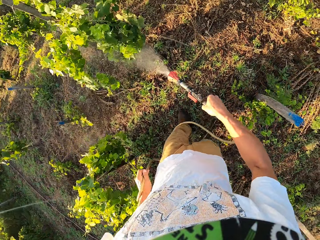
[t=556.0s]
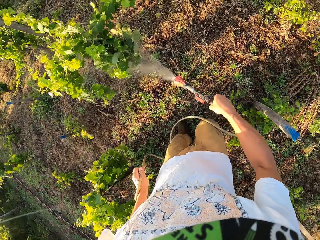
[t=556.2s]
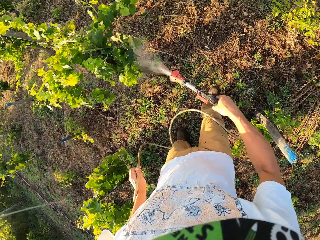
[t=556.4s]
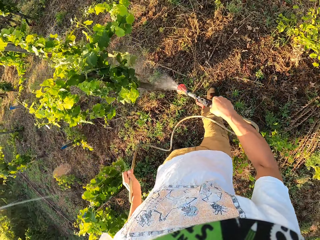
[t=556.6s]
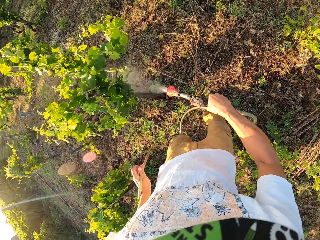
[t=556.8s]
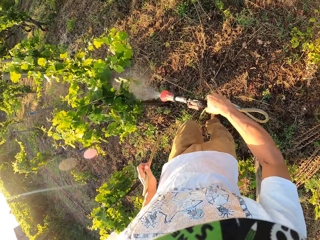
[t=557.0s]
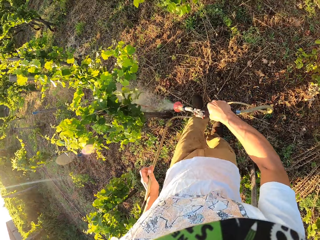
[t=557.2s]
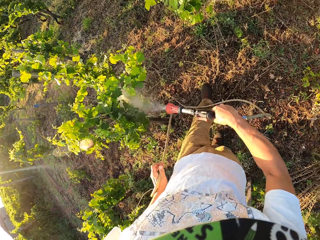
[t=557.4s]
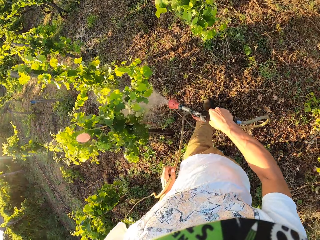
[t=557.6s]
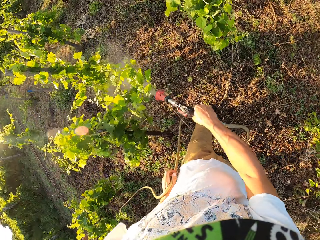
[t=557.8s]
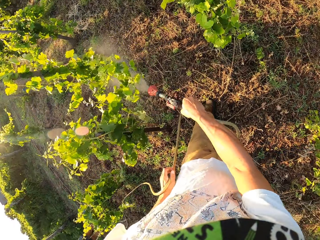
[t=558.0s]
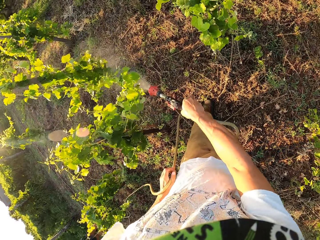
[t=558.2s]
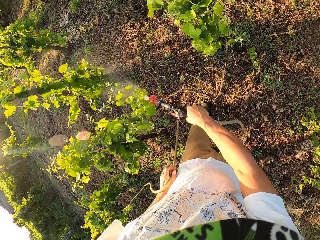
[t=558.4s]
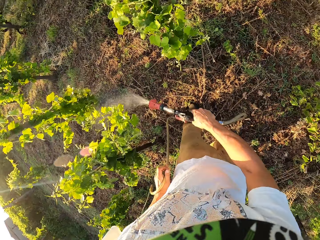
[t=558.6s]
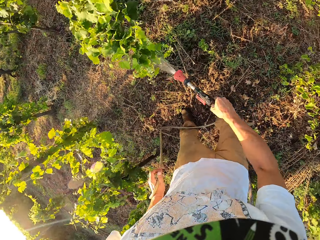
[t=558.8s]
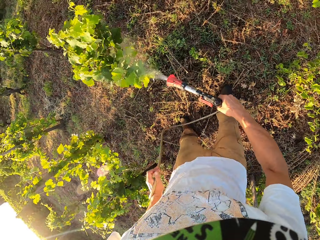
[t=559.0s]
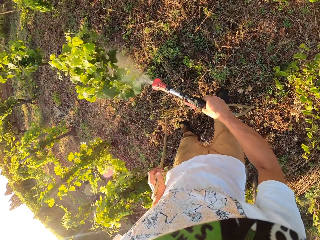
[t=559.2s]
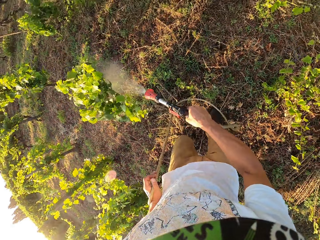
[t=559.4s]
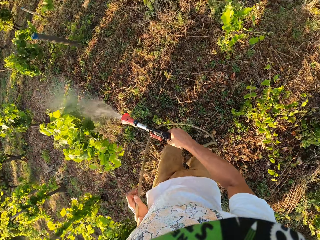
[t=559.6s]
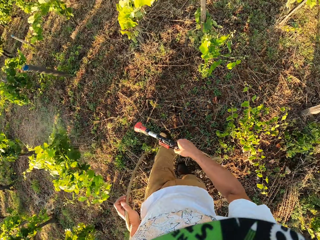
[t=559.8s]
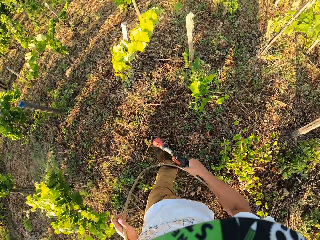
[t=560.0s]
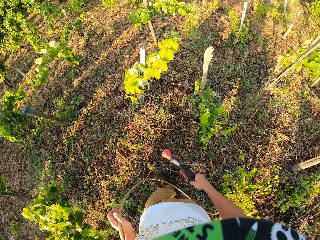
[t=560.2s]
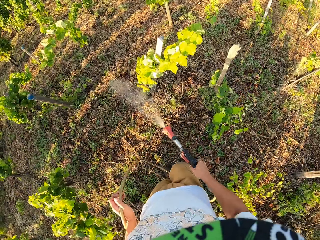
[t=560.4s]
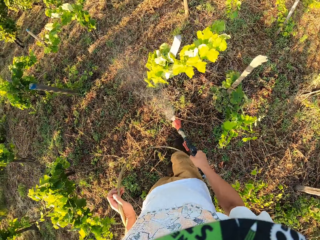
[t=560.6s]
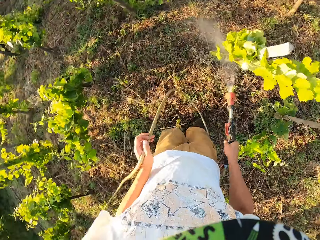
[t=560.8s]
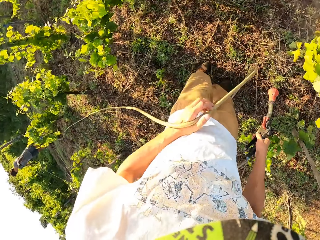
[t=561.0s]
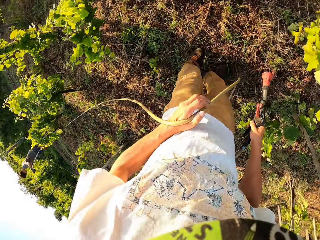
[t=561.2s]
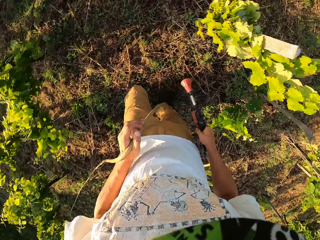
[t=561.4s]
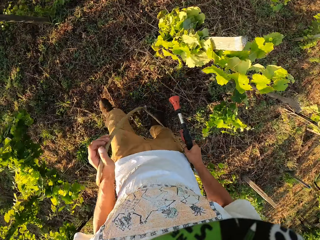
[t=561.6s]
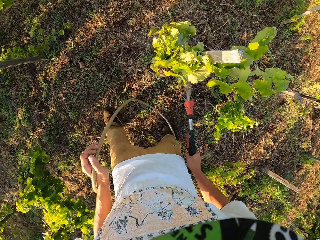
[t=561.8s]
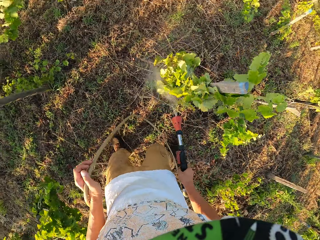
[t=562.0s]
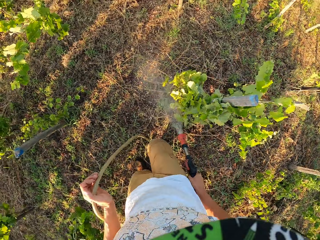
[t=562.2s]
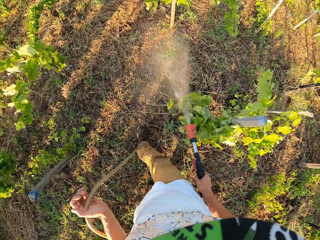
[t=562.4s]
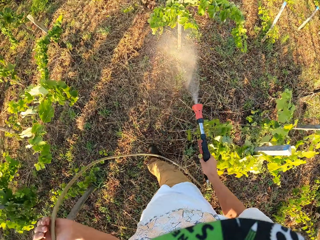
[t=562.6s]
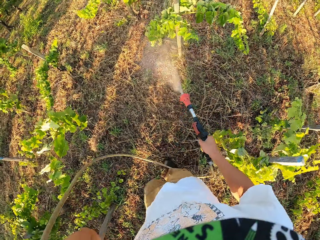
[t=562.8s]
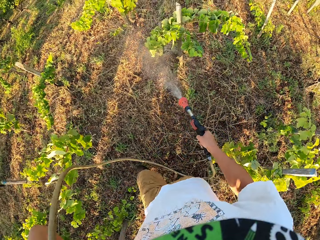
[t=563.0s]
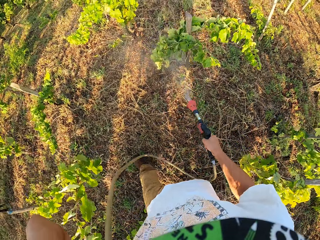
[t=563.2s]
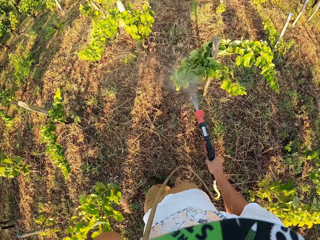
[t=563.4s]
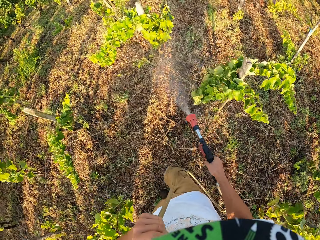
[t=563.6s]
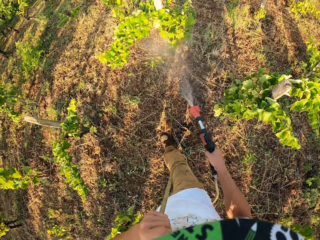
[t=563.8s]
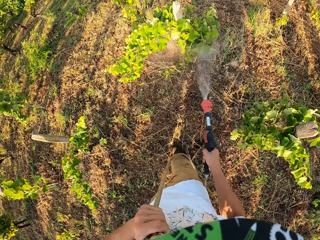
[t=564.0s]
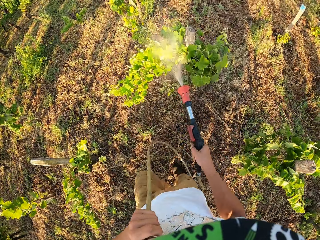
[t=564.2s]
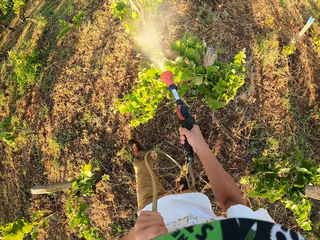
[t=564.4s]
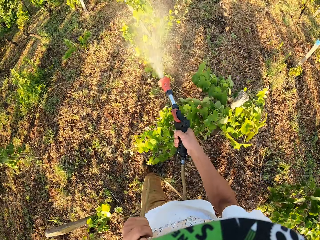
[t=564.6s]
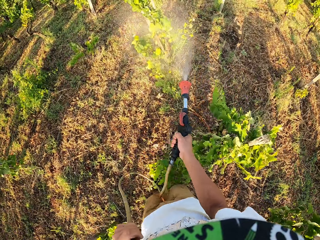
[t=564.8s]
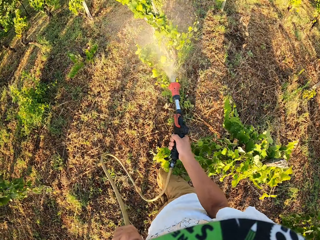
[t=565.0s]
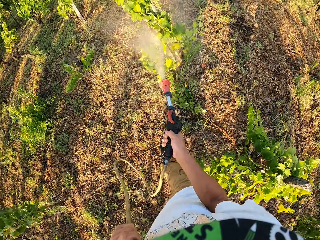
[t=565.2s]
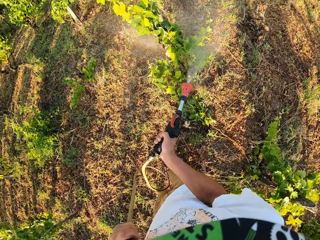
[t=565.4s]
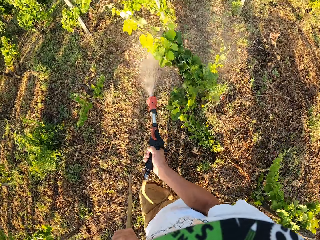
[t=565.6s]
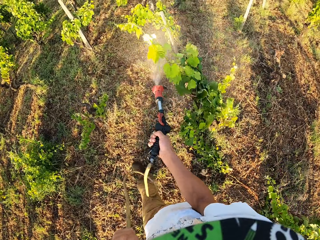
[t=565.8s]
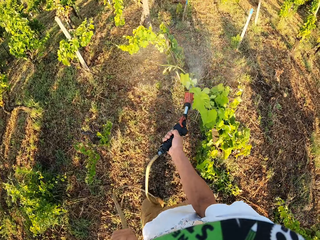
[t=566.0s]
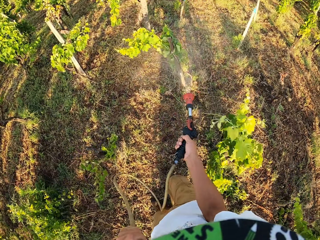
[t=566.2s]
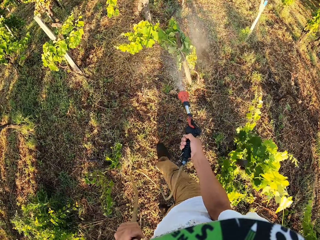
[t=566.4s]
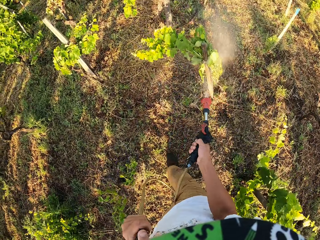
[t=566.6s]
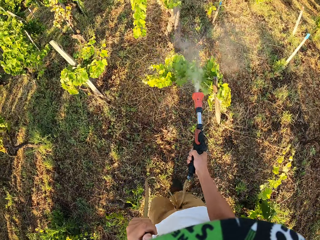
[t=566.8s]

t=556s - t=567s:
The camera wearer switches off the water spray gun. He switches on the water spray gun. He switches off the water spray gun. He switches on the water spray gun. He puts the hose on his shoulder.

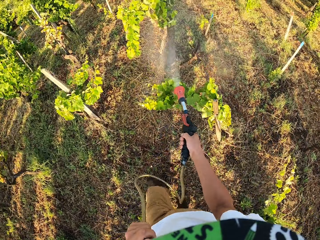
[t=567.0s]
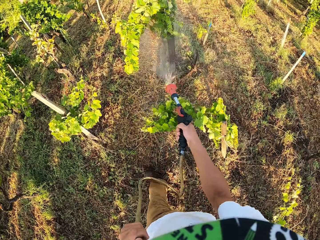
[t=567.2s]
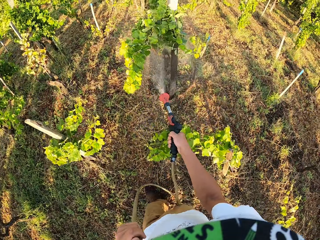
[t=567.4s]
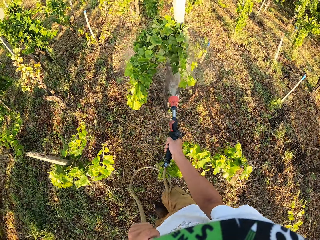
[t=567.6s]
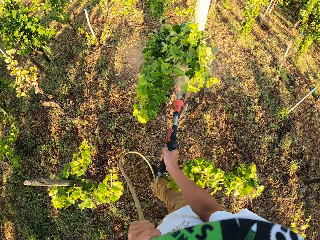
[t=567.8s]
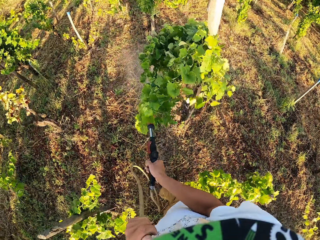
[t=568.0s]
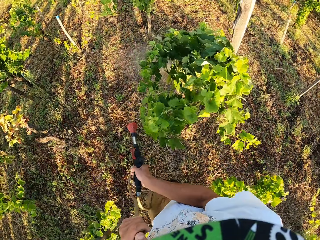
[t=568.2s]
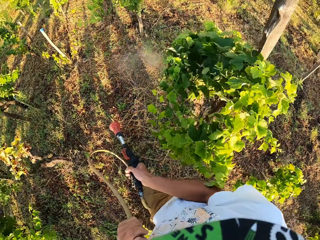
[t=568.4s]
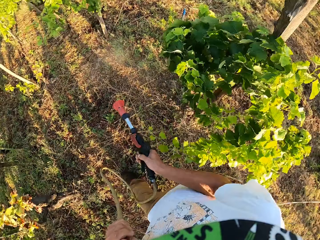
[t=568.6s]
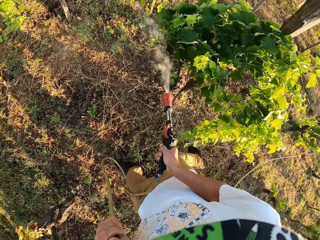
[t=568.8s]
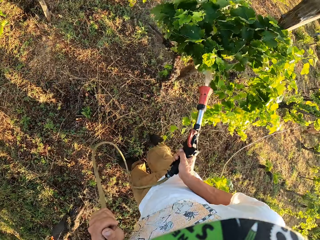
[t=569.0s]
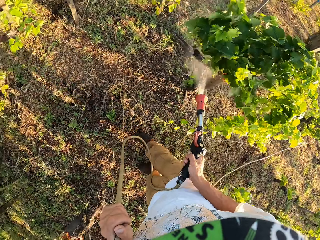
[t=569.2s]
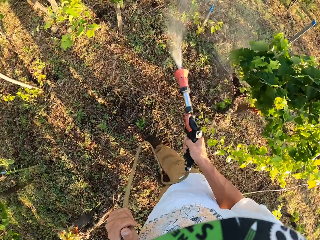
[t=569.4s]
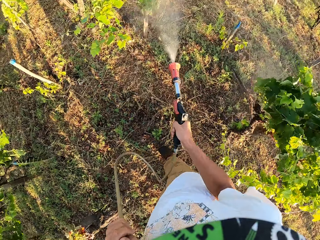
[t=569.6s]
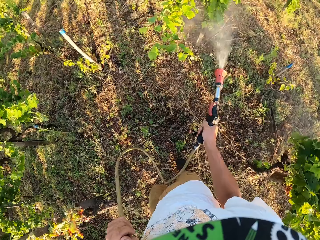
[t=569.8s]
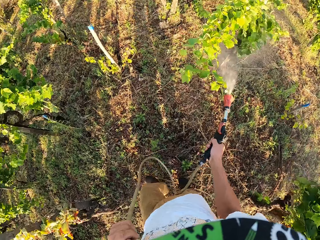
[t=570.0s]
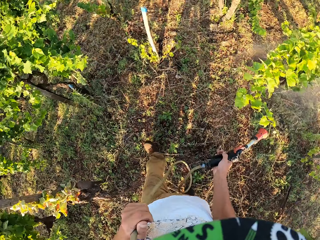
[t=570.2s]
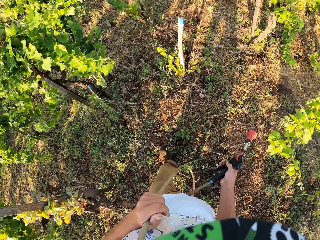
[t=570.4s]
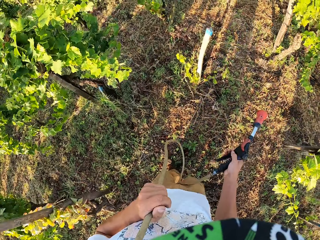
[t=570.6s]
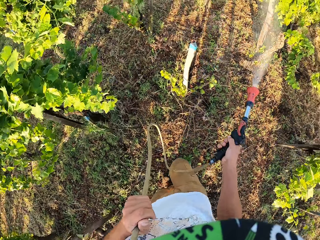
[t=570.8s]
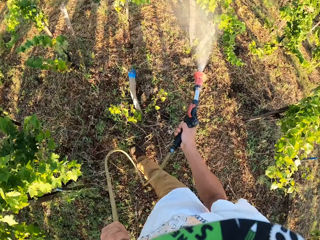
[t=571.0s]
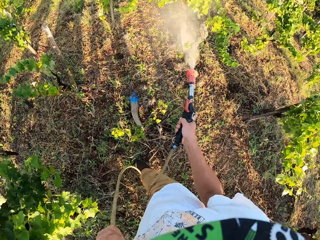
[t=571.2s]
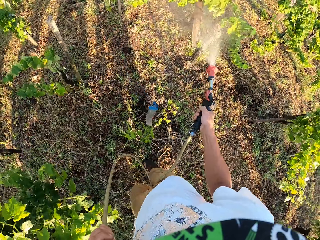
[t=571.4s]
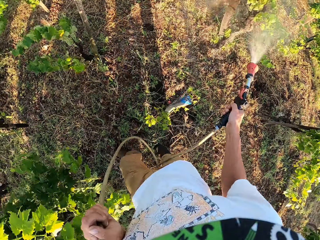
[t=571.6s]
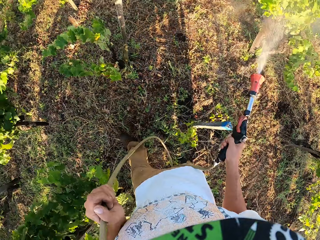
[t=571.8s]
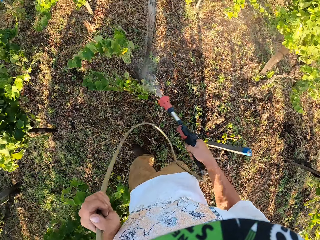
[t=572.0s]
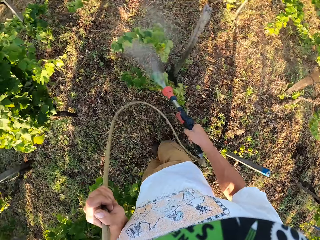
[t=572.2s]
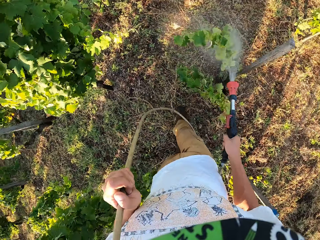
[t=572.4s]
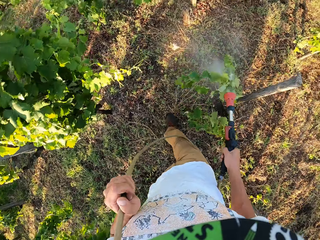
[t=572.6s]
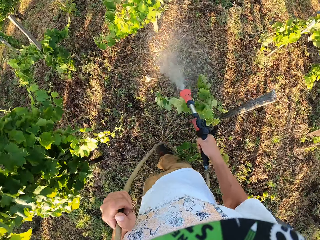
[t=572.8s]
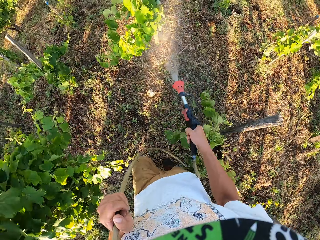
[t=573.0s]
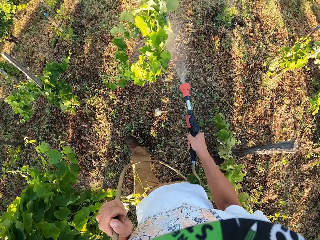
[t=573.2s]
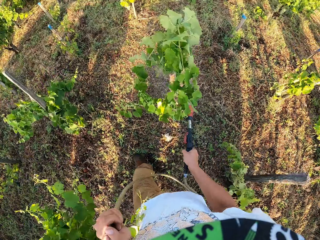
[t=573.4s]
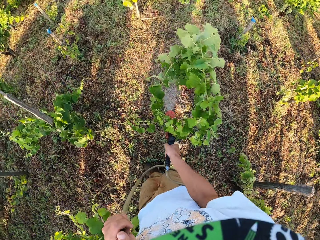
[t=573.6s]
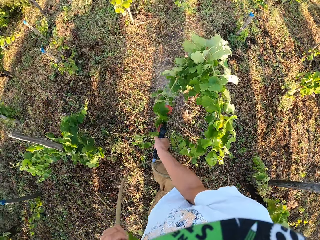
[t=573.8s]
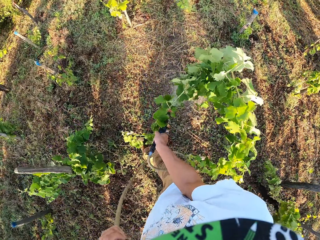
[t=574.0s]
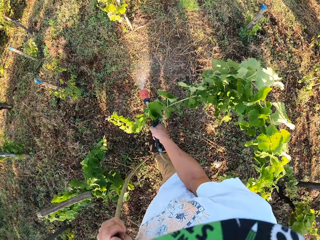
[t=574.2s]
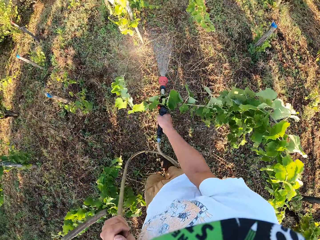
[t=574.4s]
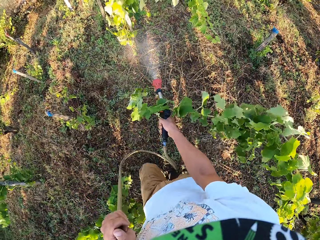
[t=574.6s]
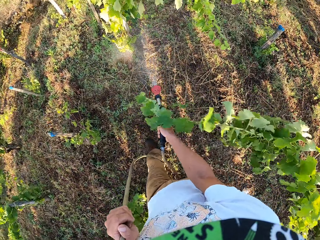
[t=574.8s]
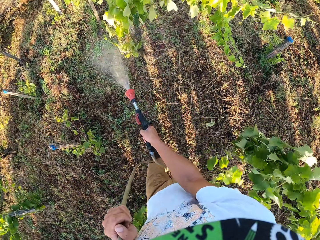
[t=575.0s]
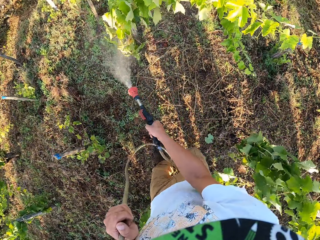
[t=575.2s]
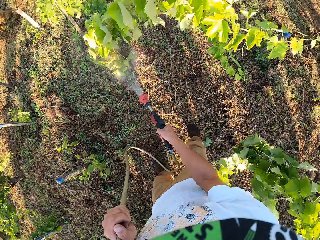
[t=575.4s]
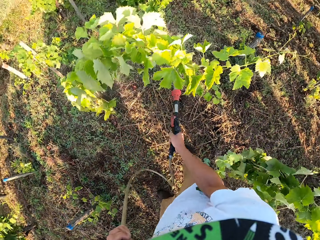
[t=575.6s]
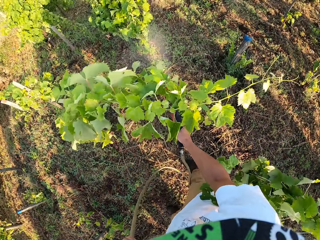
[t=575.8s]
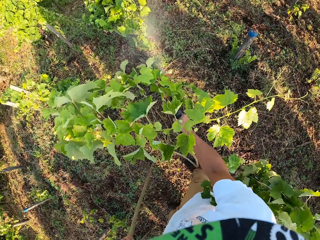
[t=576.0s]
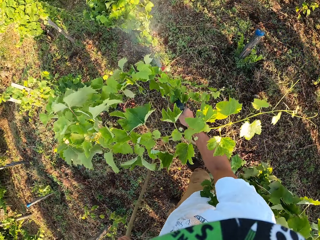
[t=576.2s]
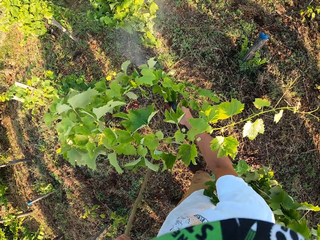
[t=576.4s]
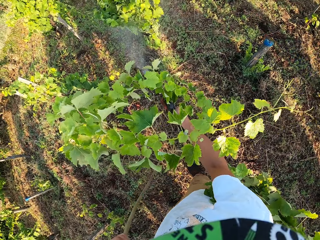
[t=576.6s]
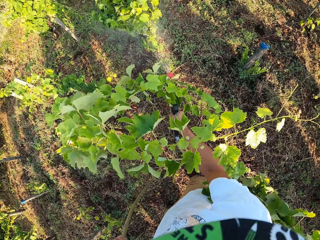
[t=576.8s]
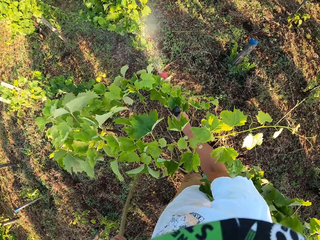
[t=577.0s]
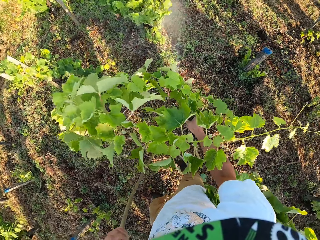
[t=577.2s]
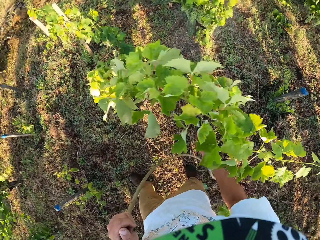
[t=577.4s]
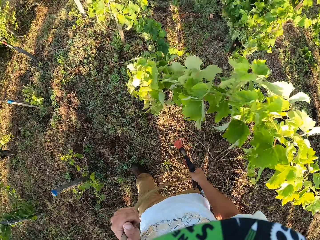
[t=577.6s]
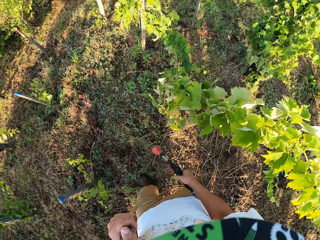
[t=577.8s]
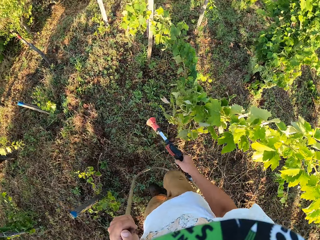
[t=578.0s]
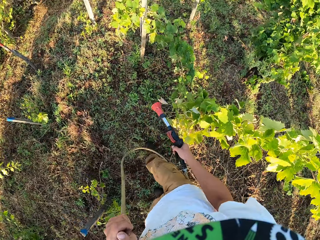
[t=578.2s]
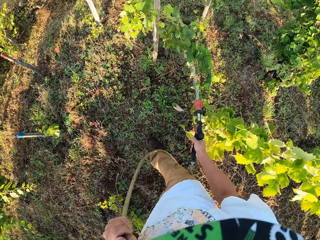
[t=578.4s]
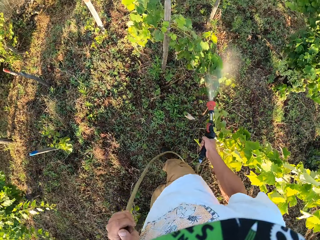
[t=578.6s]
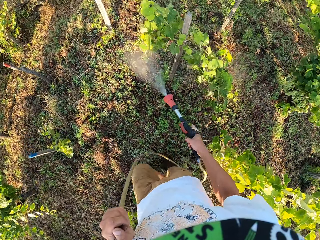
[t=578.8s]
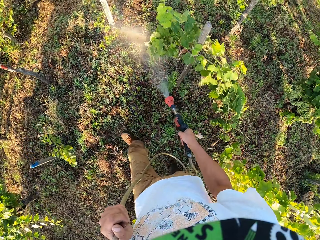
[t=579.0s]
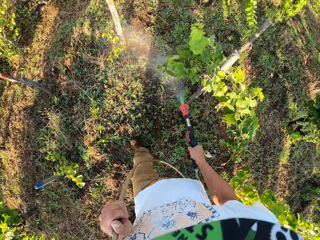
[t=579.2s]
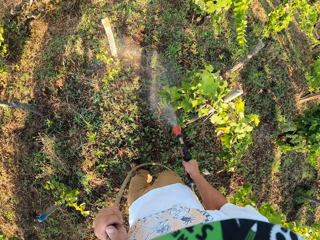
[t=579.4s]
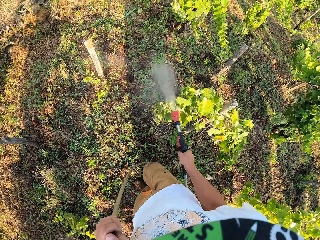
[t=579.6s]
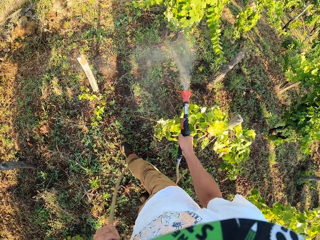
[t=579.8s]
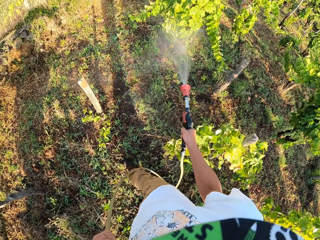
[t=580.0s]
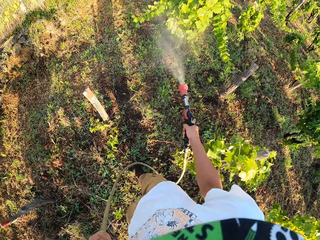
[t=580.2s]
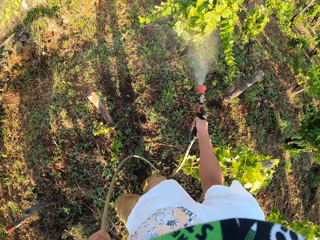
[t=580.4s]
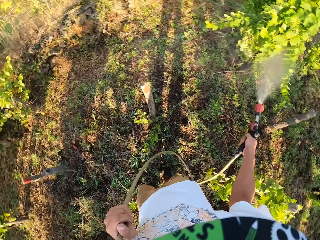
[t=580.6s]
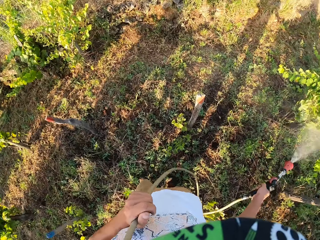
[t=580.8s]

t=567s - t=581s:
The camera wearer switches off the water spray gun. They walk around the garden. They switch on the water spray gun. They switch off the water spray gun. They switch on the water spray gun. They switch off the water spray gun. They walk around the garden. They switch on the water spray gun.
